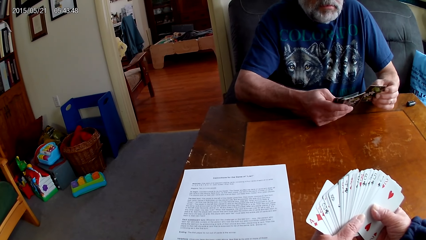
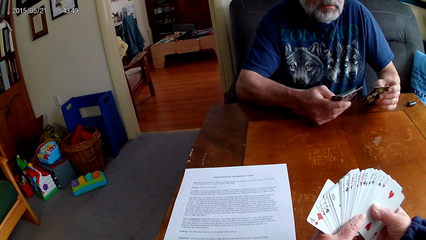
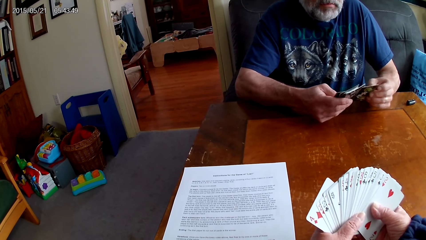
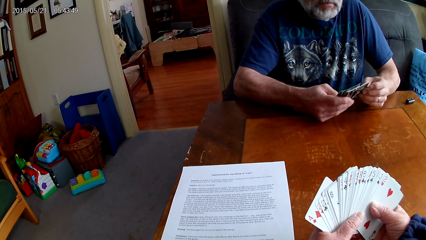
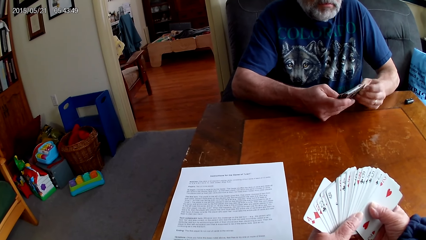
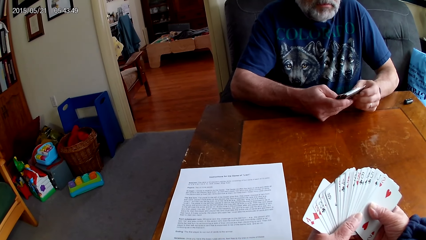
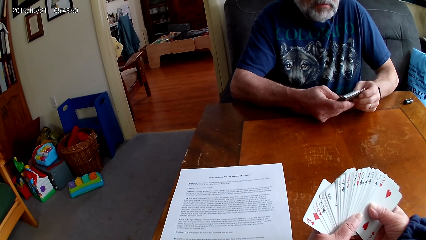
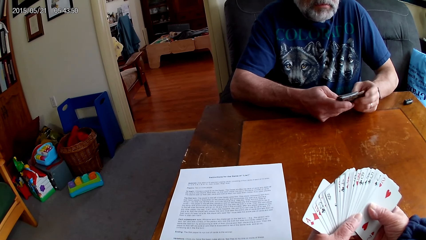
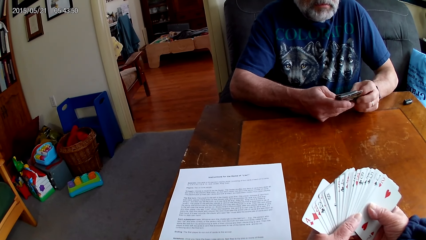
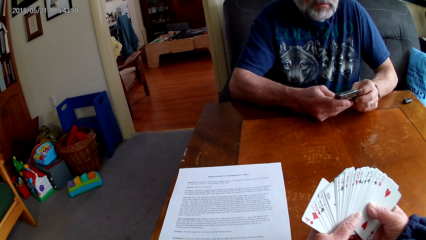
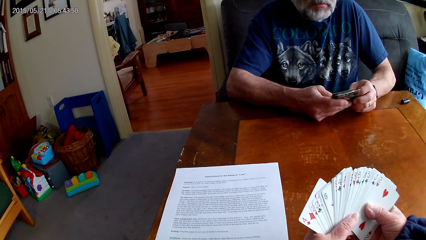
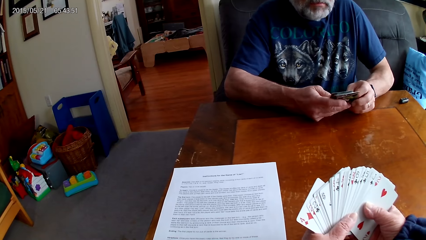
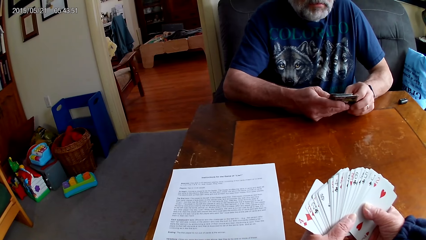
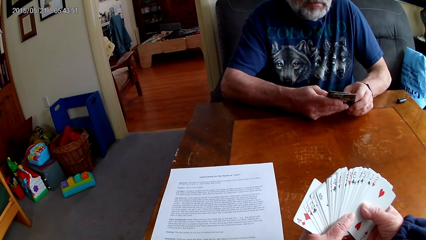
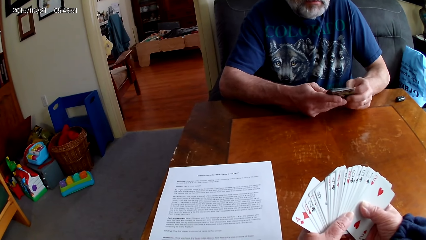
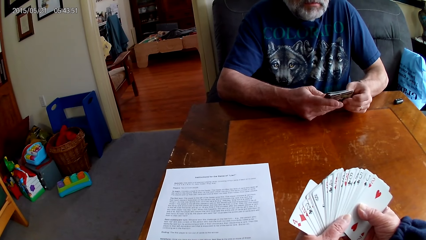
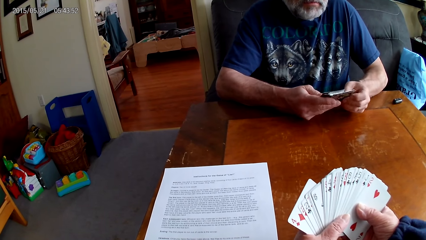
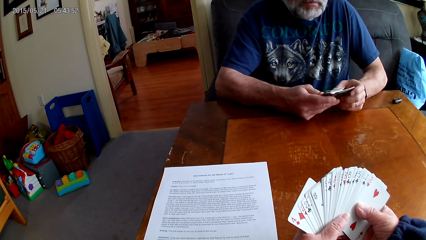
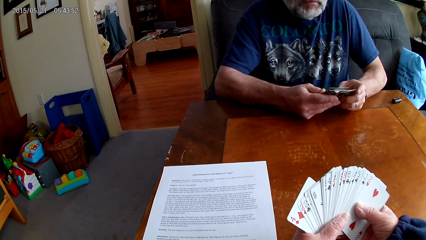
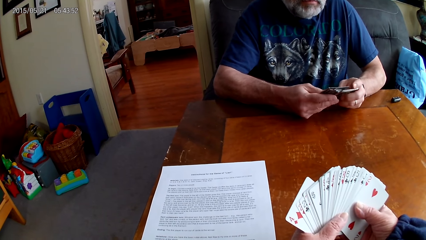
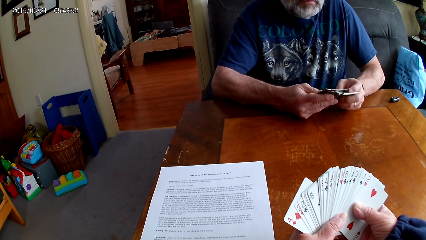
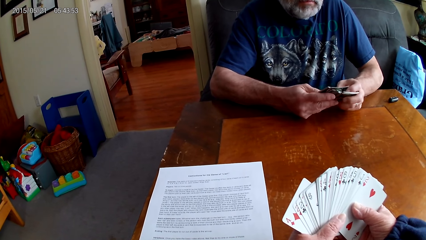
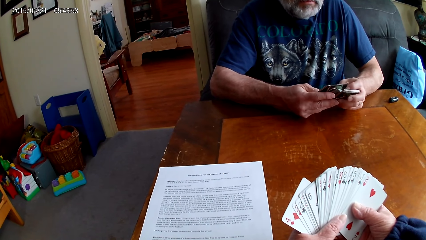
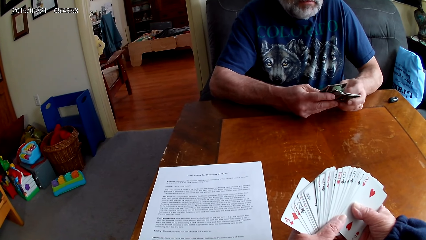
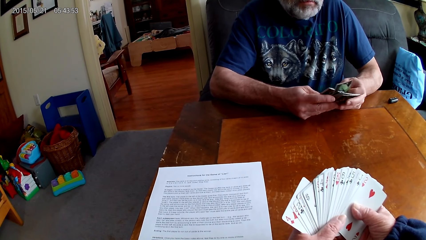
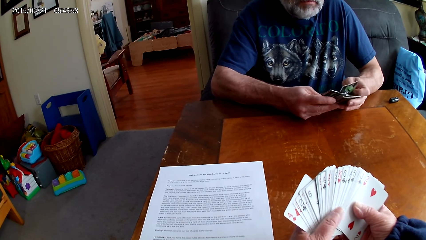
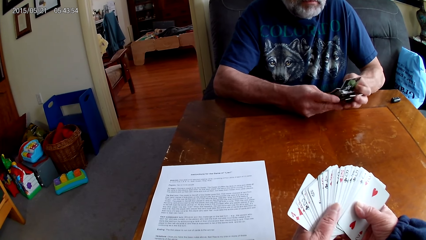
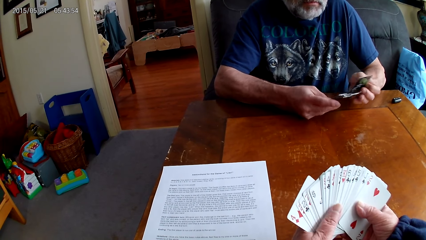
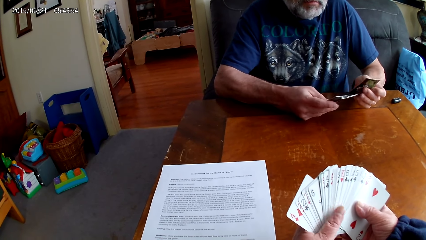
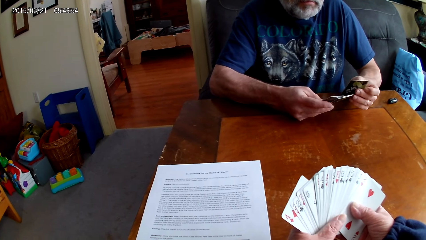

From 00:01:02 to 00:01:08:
A person shuffles cards.

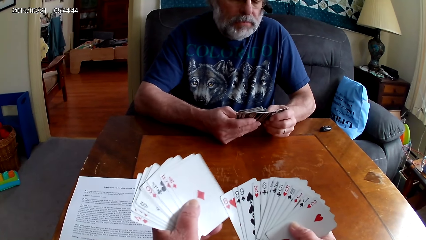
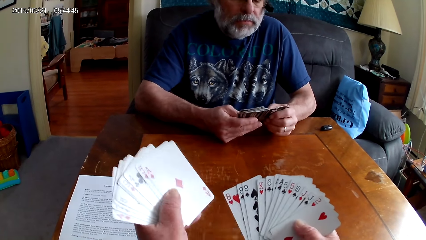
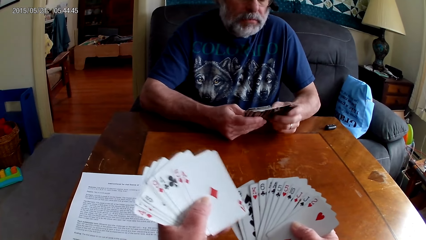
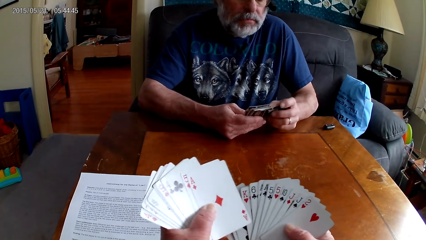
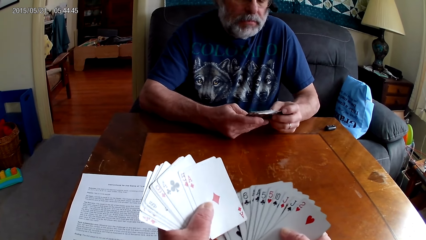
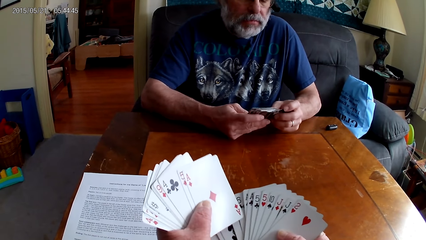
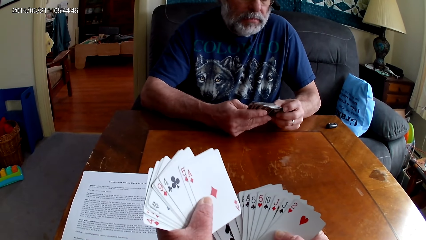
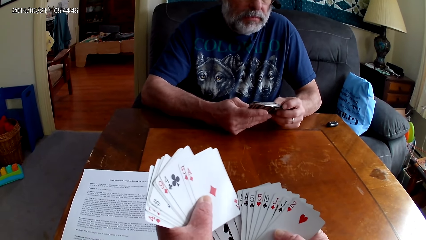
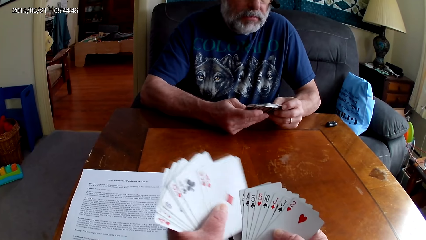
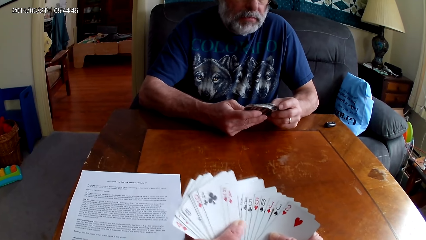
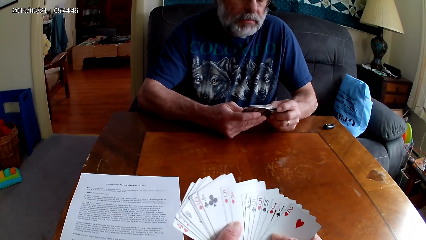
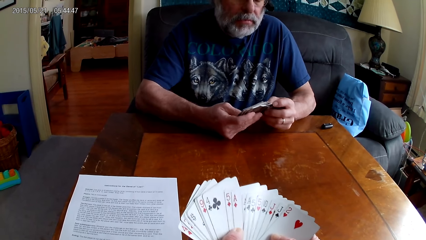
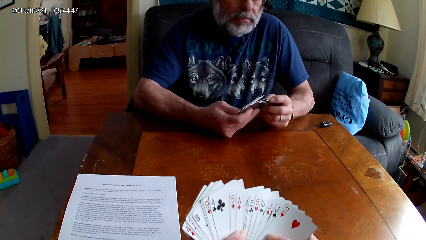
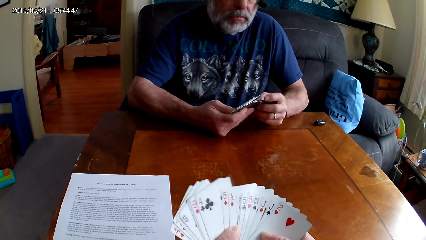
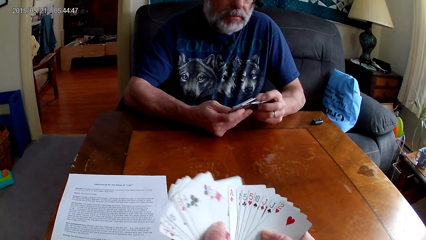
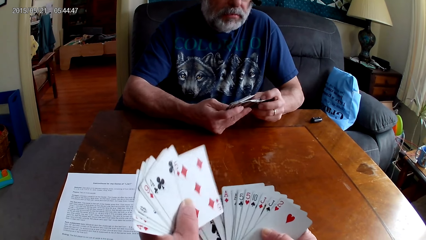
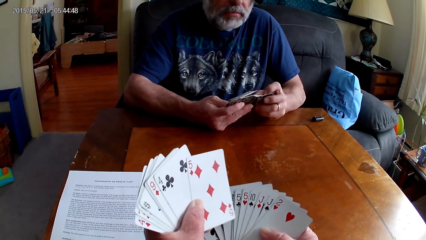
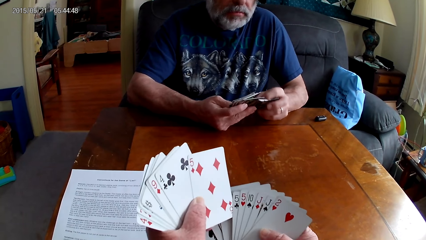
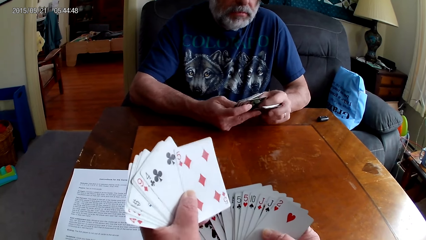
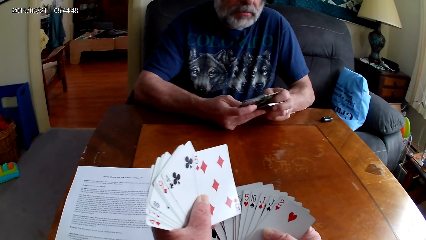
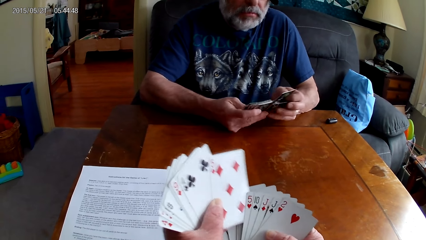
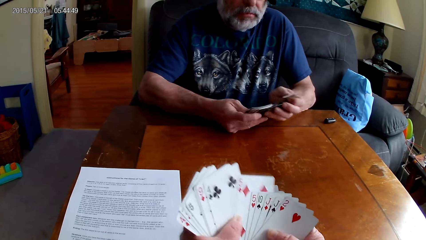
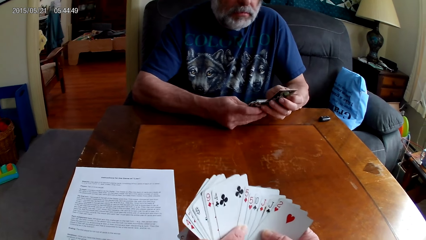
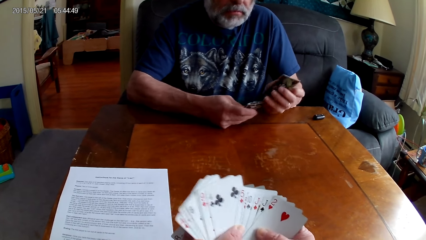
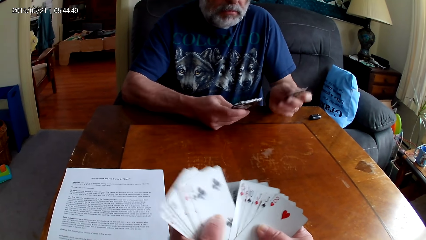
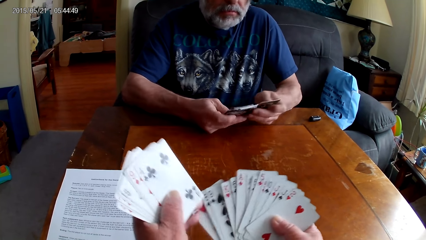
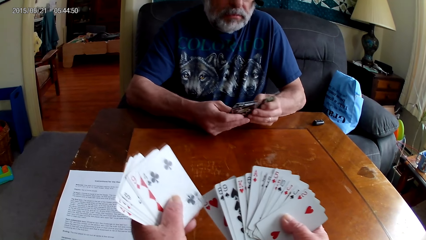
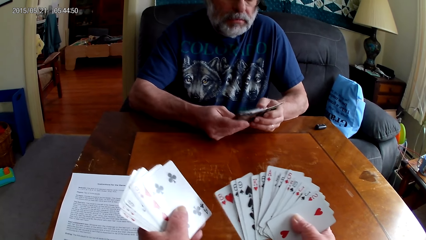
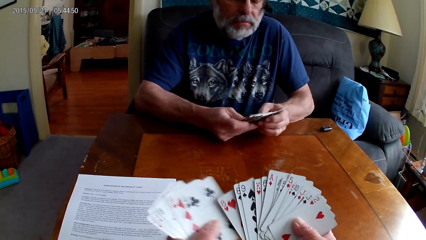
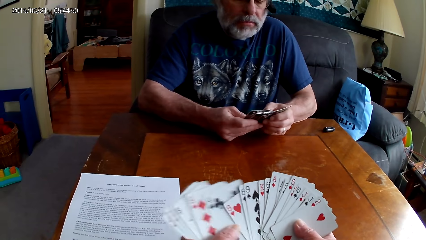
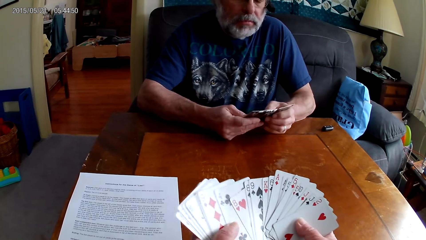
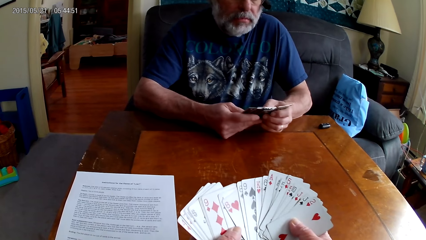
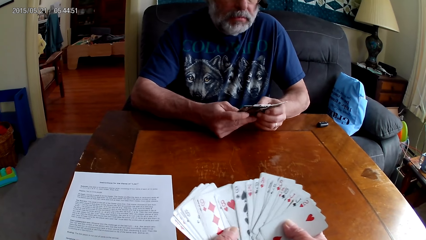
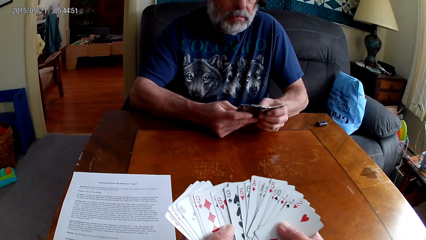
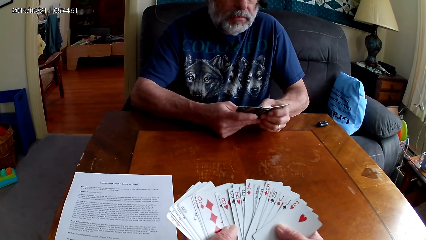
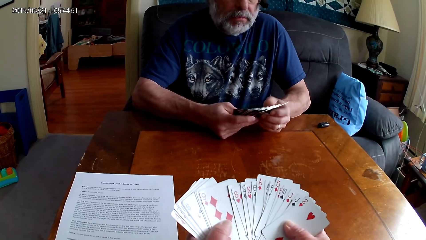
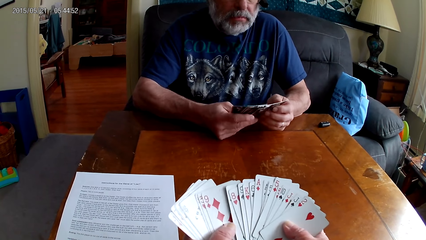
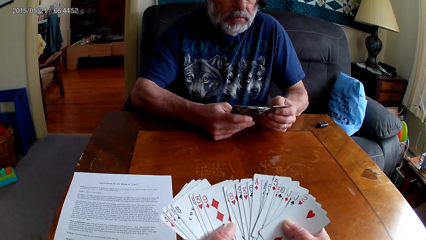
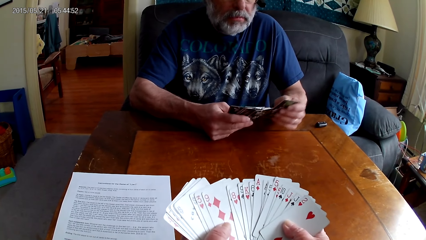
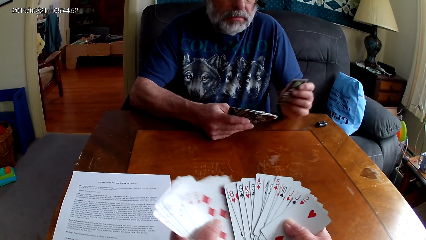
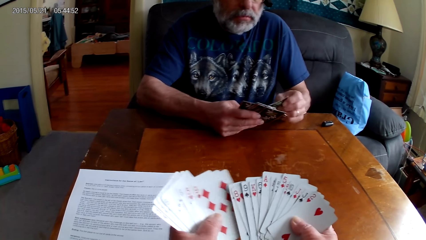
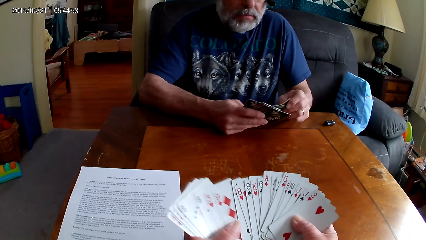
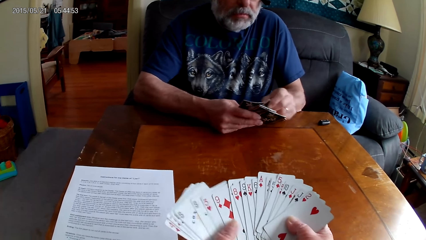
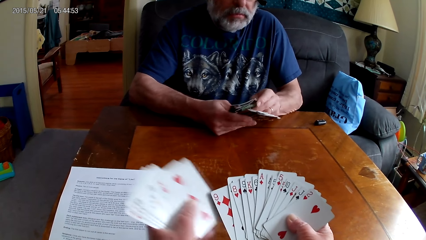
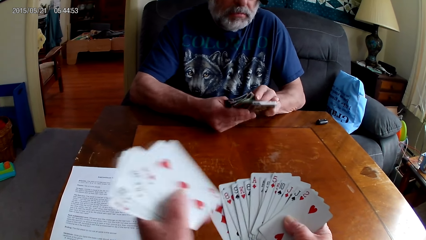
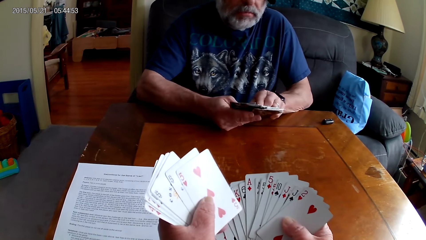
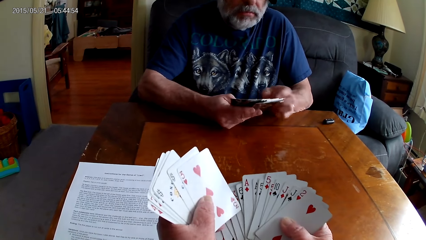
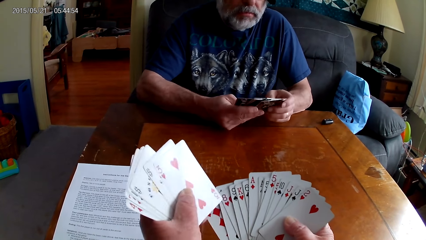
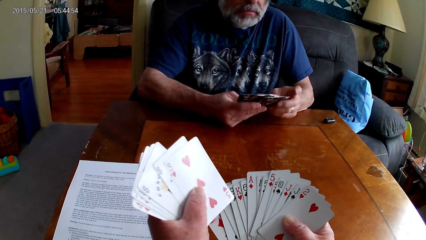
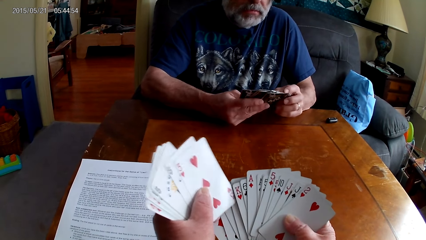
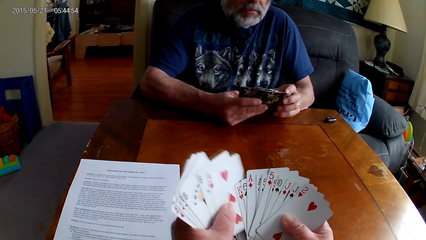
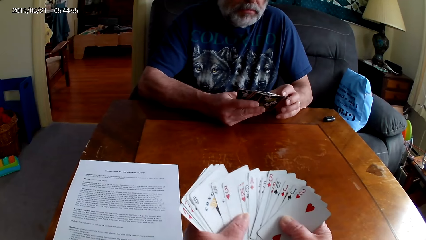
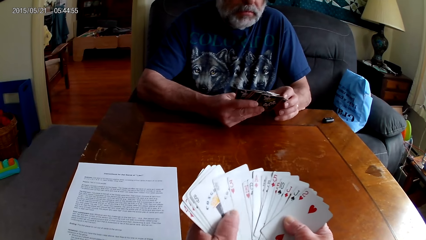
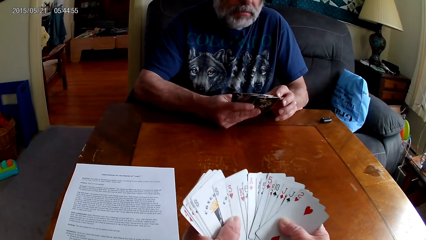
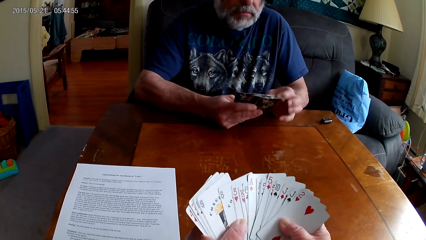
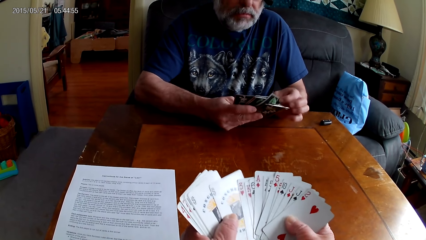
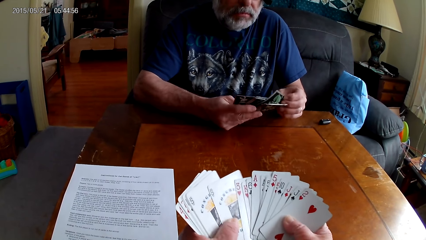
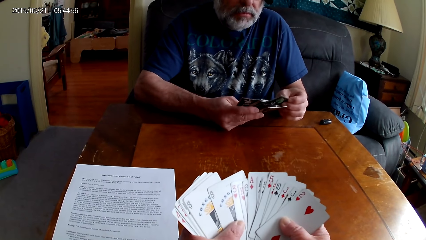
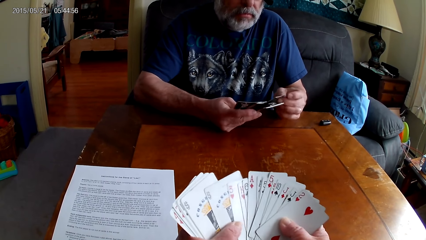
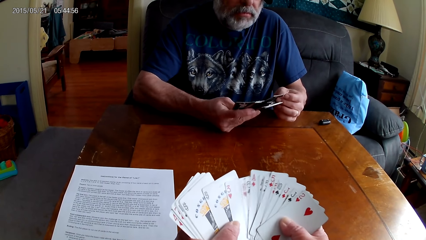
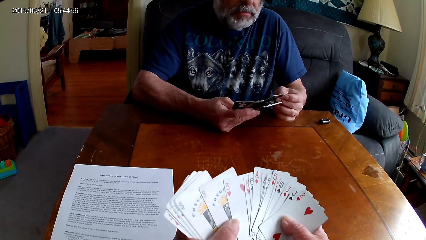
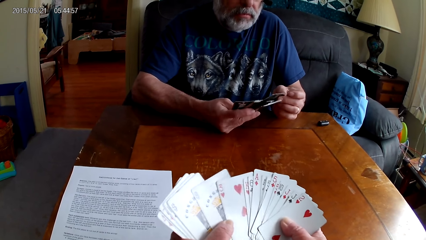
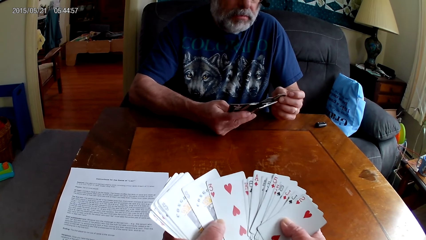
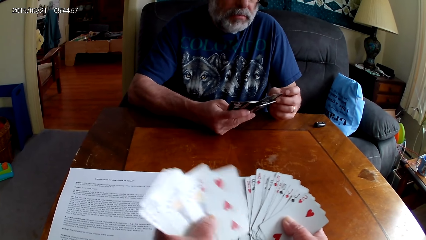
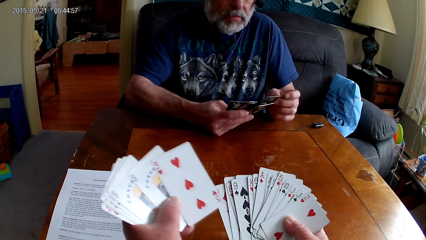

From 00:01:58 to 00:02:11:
The camera wearer shuffles cards.
